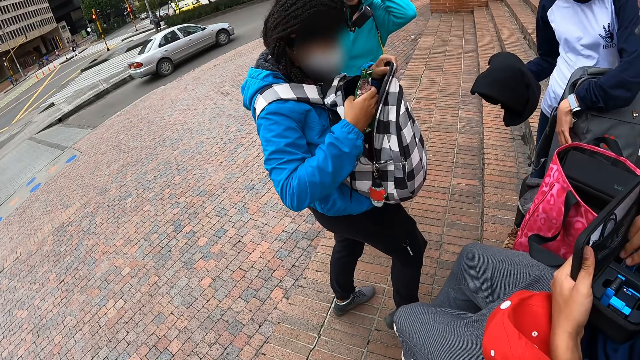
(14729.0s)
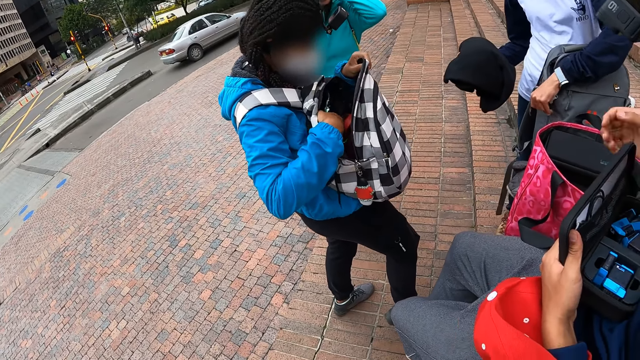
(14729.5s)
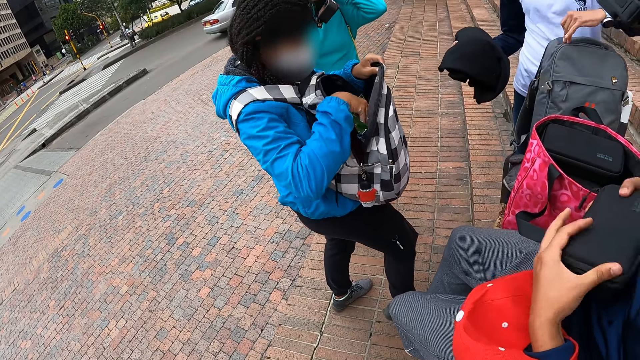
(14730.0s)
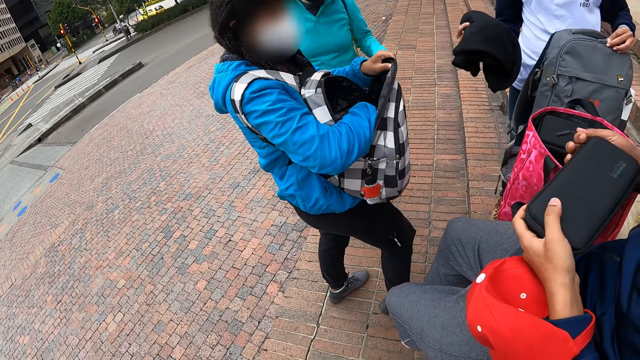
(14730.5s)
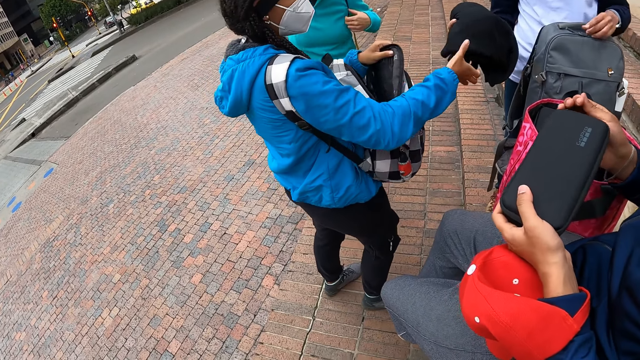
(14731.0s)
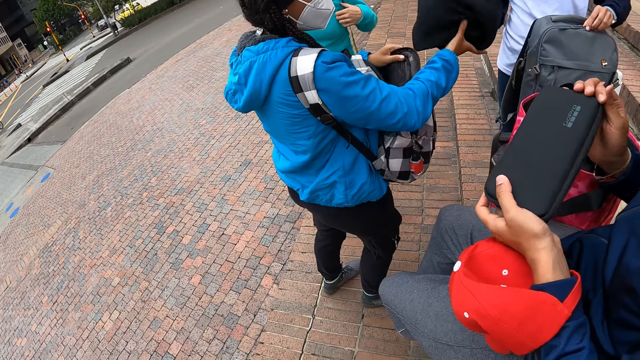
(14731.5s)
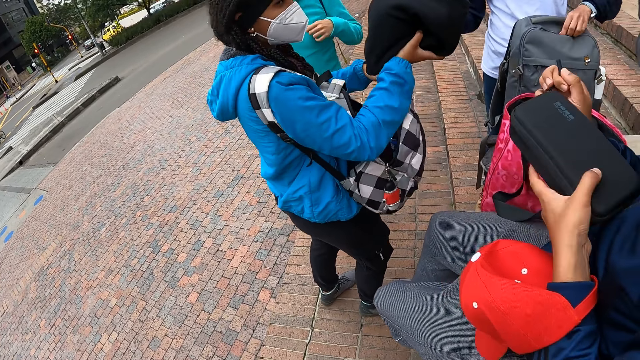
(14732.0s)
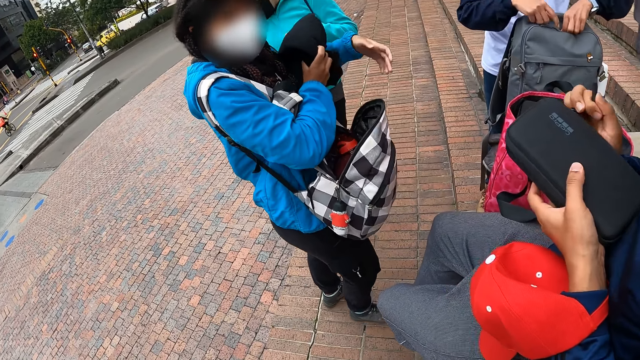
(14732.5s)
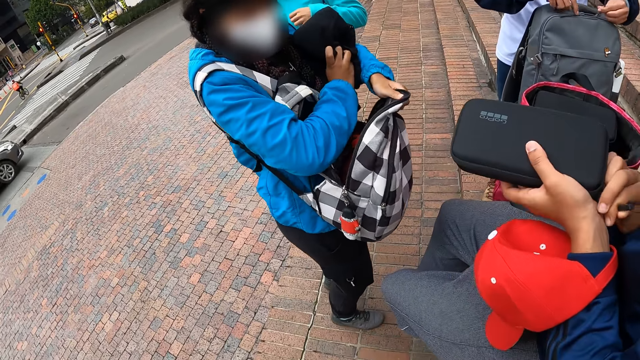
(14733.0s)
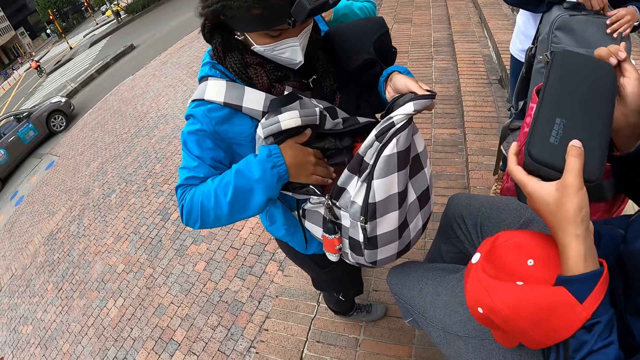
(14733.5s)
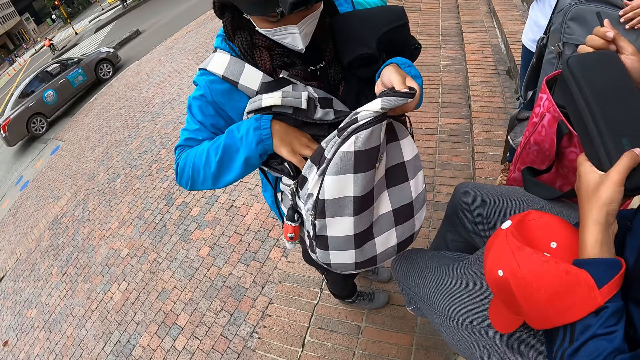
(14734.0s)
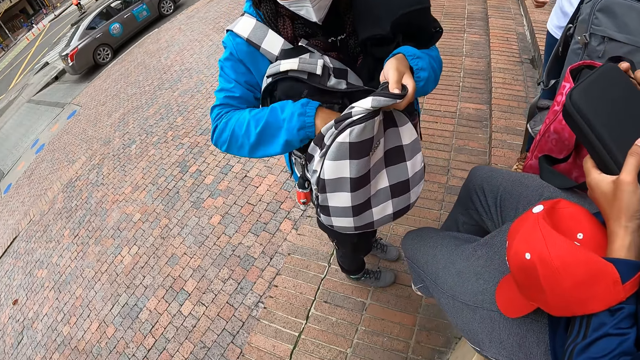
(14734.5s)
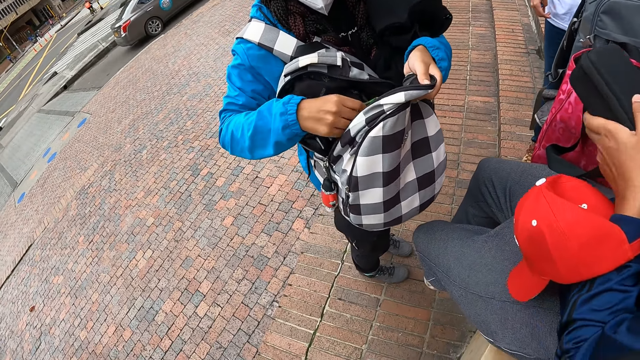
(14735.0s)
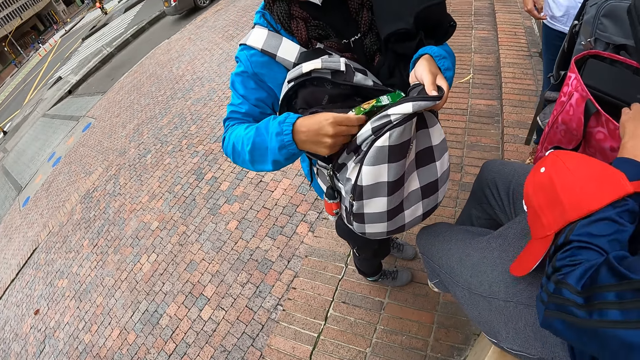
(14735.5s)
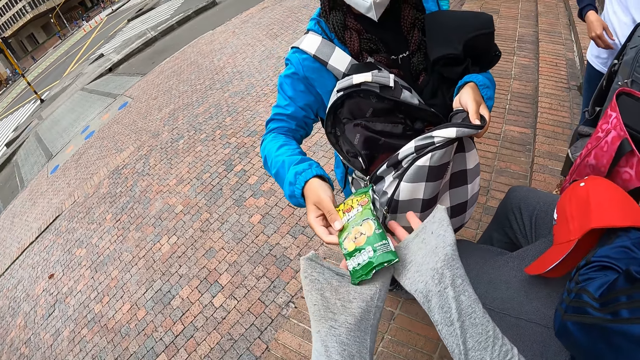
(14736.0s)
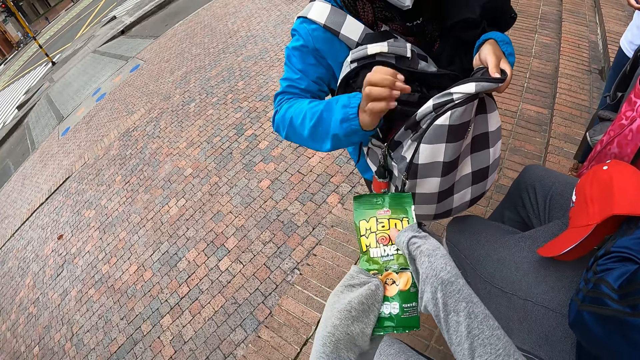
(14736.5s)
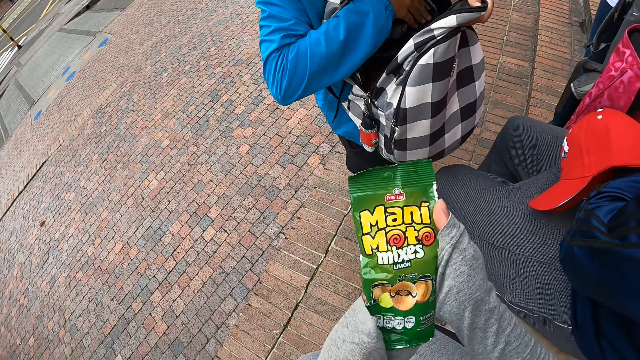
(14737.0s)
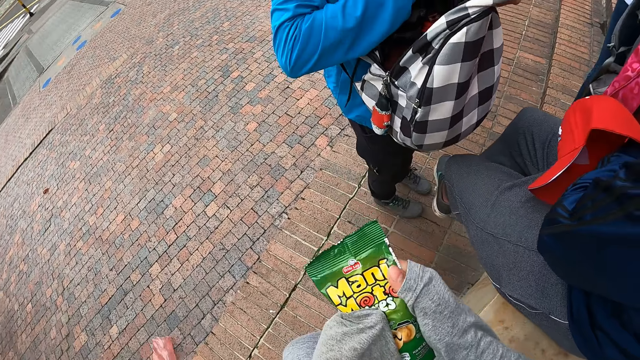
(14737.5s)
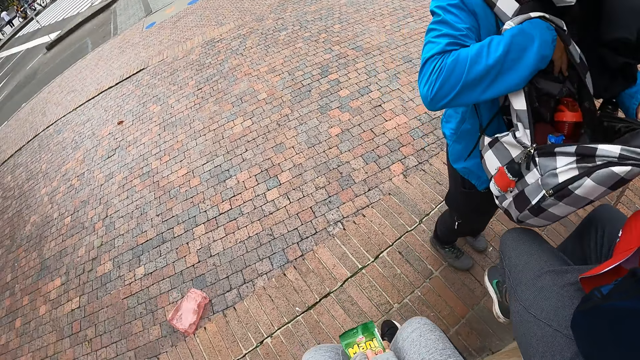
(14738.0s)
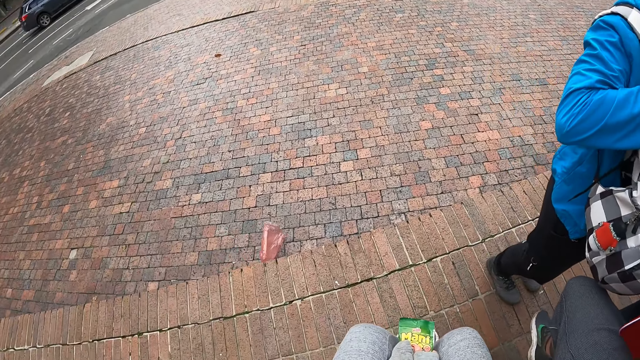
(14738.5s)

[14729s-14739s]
The woman drops the packet of cookies in her right hand inside the bag. Another woman closes the bag on the concrete deck with her left hand. The man closes the pouch in his left hand with his hands. The other woman passes a cloth in her right hand to the first woman. The first woman holds the cloth with her left hand, searches through the bag on her chest with her right hand, takes out the packet of cookies from the bag with her right hand, and passes the packet of cookies to the camera wearer.

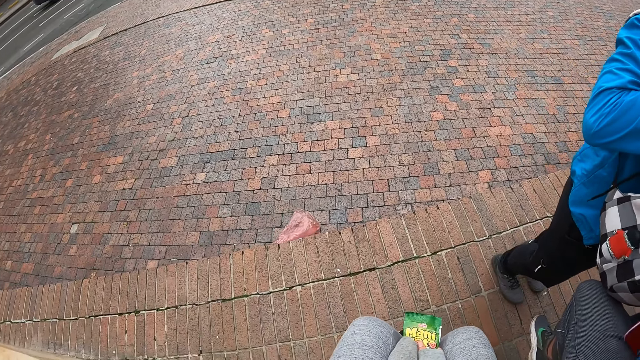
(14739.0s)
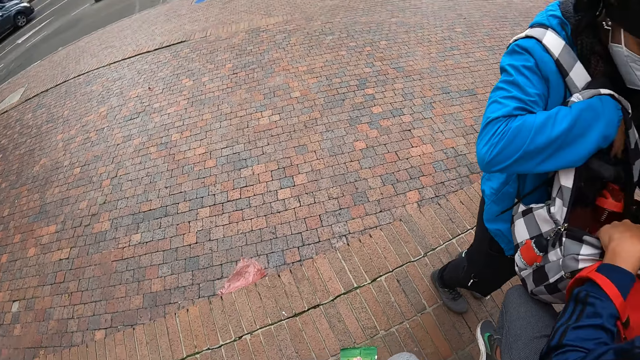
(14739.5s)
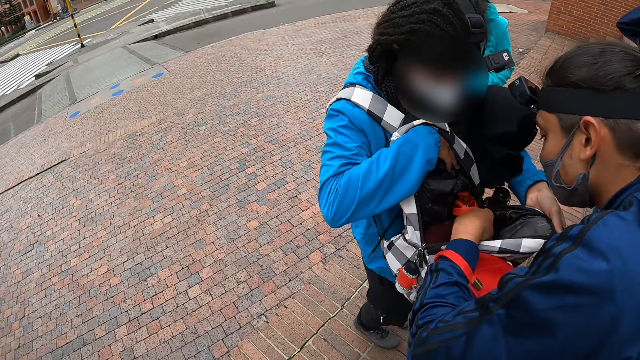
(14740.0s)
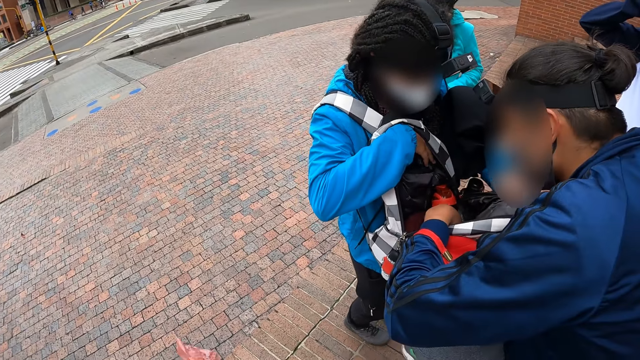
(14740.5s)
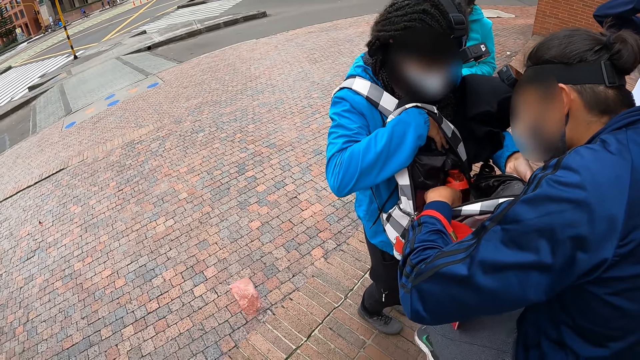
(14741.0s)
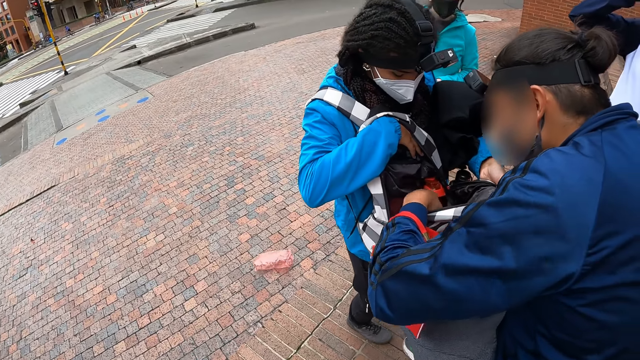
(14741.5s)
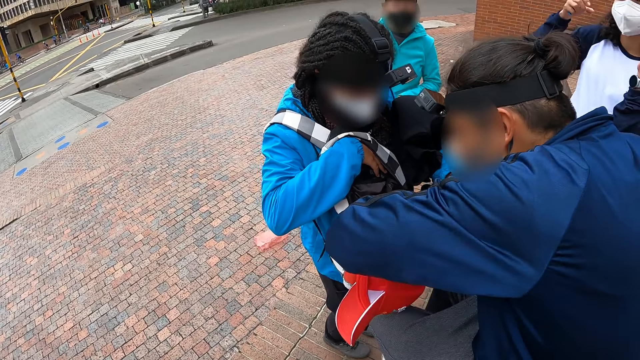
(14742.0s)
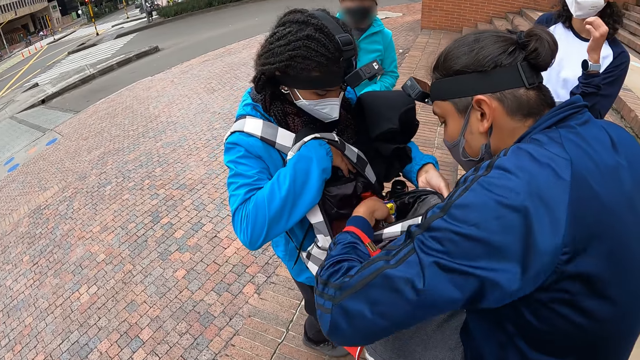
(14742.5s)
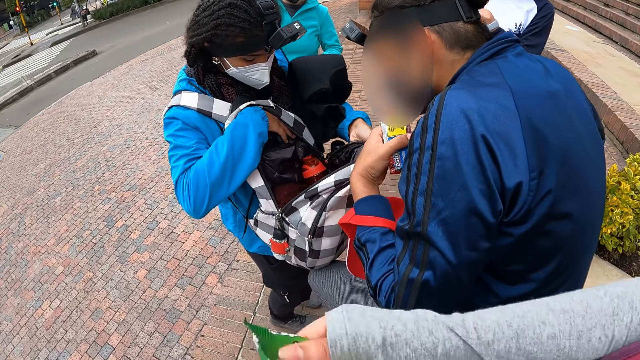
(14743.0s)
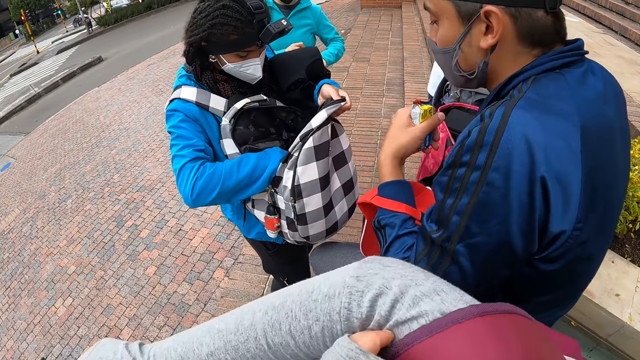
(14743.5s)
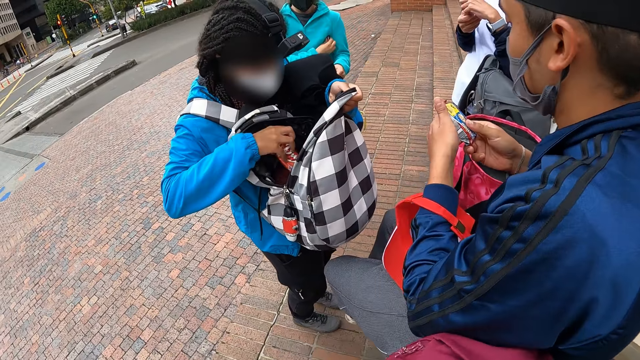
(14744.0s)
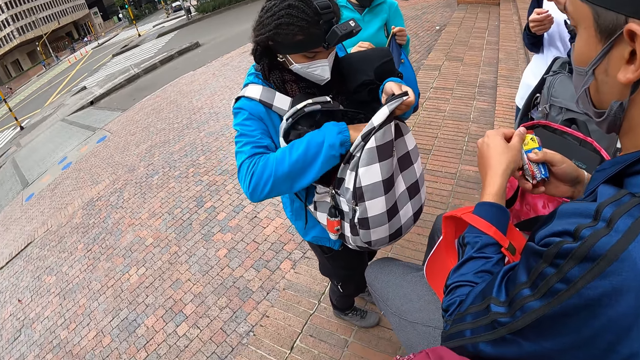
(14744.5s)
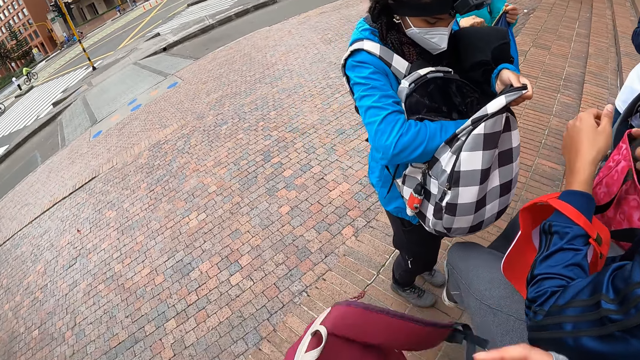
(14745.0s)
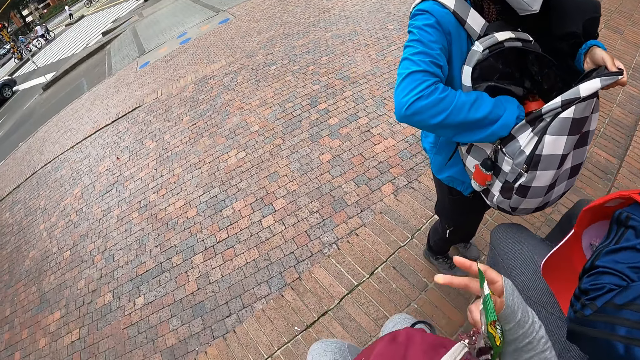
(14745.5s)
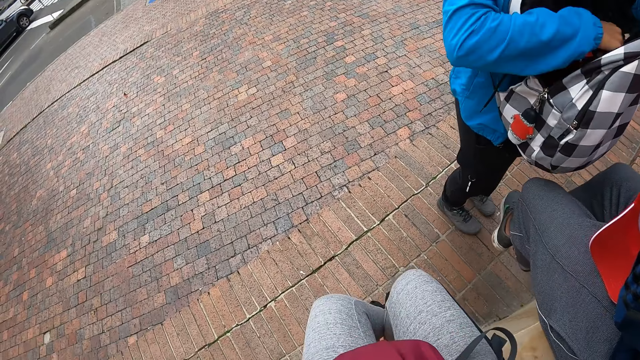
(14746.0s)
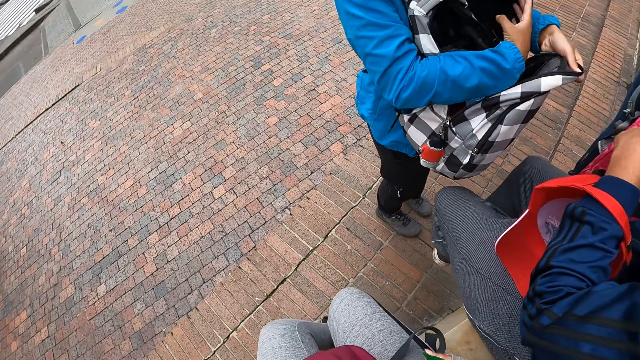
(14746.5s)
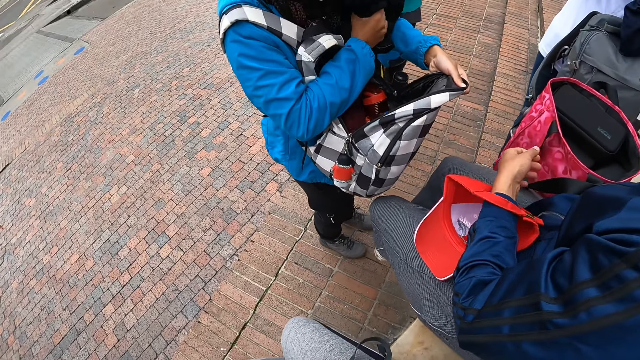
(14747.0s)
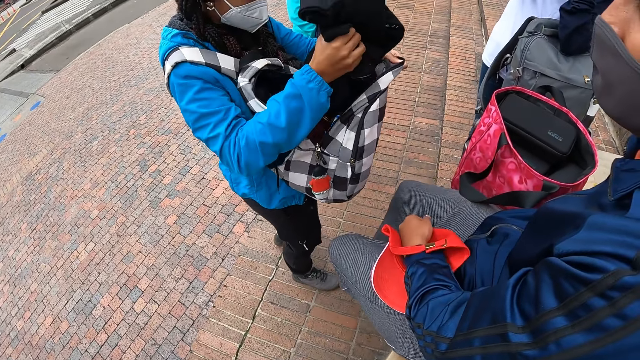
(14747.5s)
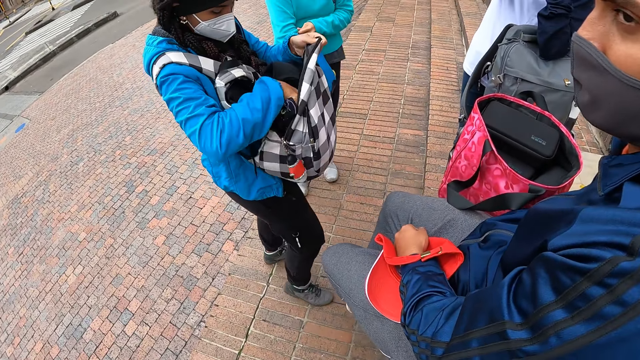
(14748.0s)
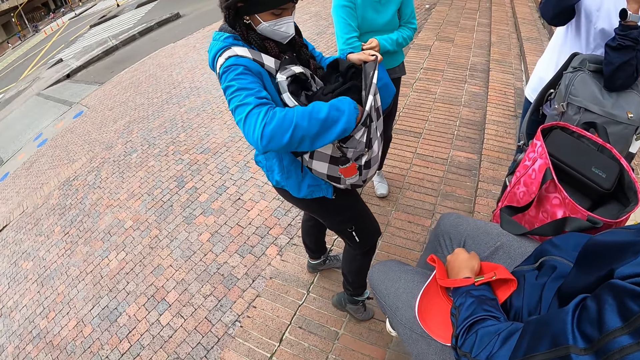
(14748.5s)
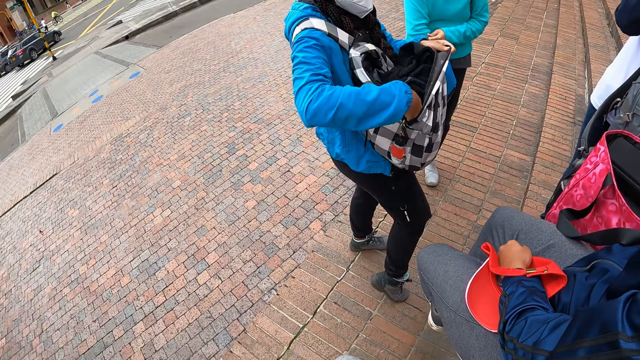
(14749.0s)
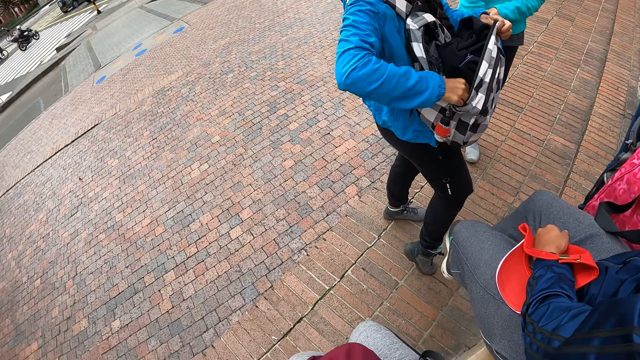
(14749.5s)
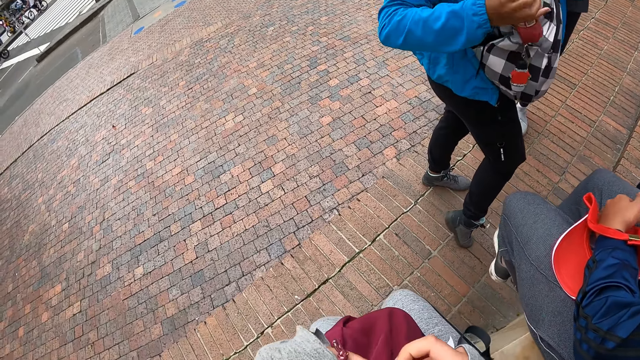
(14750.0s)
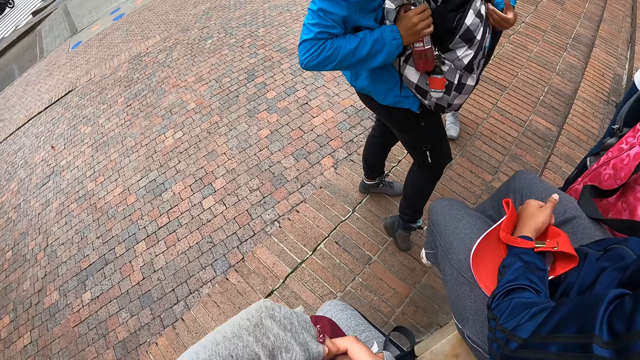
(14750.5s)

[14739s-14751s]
The man takes out a pack of biscuits from the bag on the woman's chest with his left hand. The camera wearer looks around. The woman searches through the bag on her chest with her right hand. The camera wearer removes a bag on her back with her left hand. Another woman places a mobile phone in her right hand under her left arm. The camera wearer drops the bag on her lap. The first woman puts the cloth in her left hand inside the bag with her right hand and takes out a bottle from the bag on her chest with her right hand.
